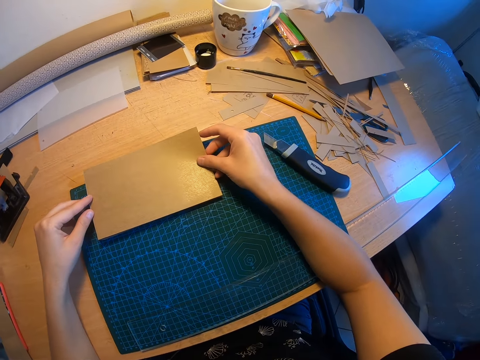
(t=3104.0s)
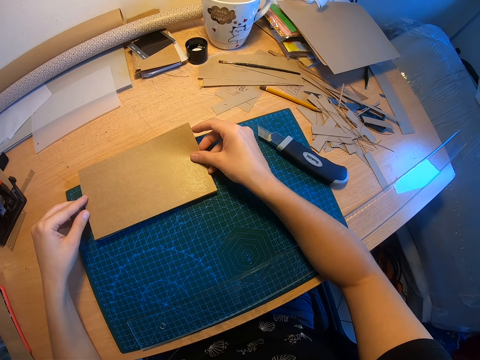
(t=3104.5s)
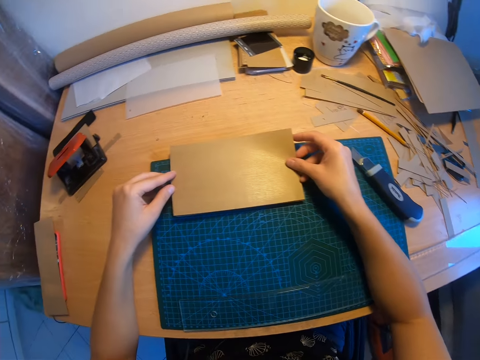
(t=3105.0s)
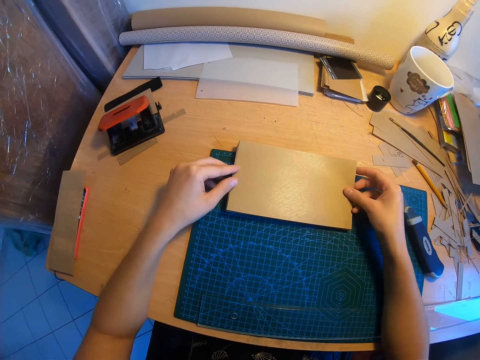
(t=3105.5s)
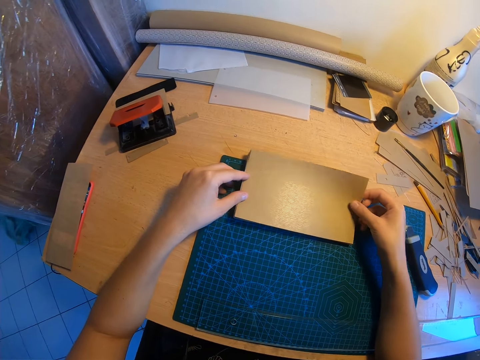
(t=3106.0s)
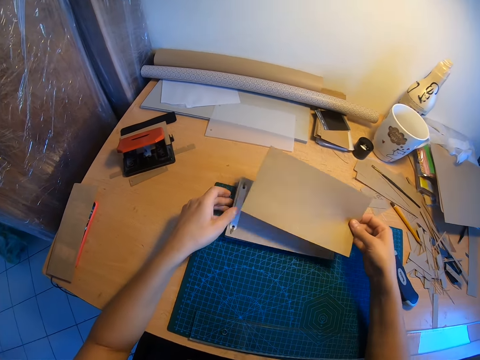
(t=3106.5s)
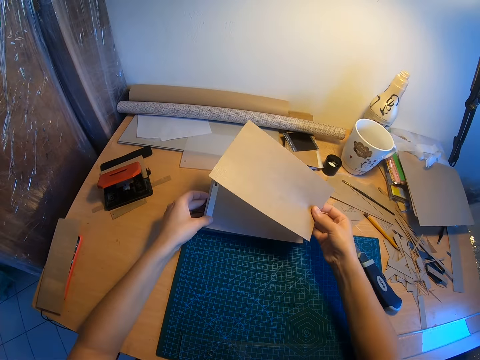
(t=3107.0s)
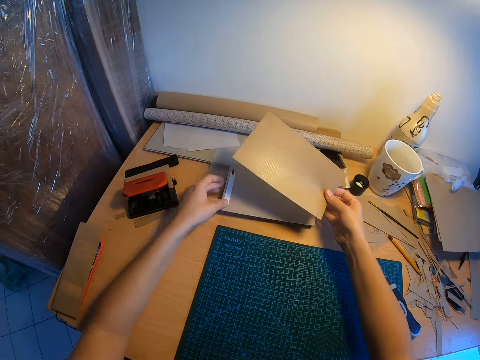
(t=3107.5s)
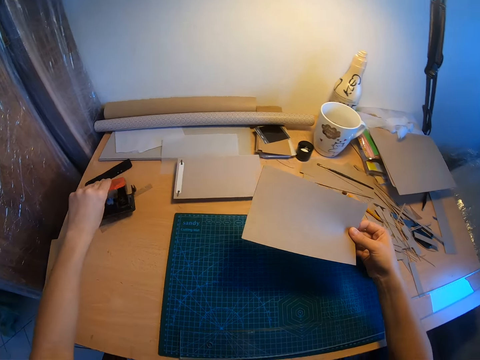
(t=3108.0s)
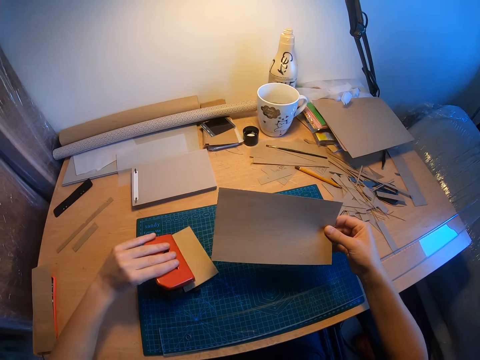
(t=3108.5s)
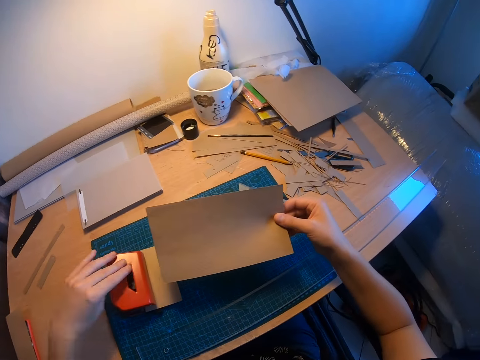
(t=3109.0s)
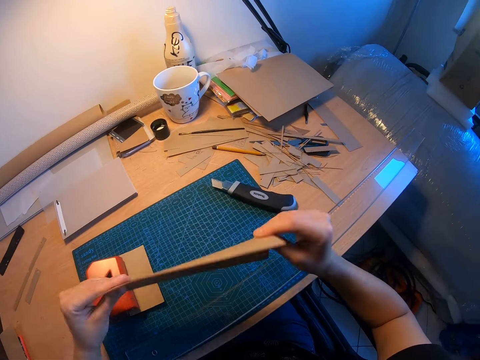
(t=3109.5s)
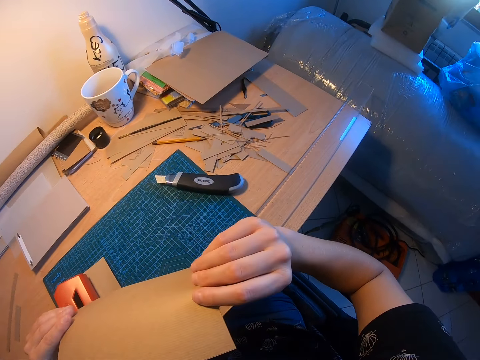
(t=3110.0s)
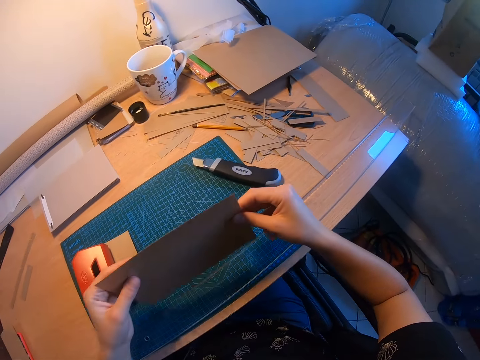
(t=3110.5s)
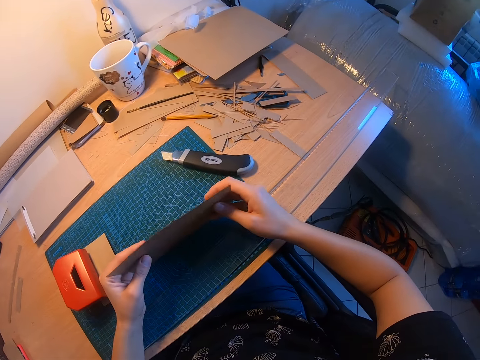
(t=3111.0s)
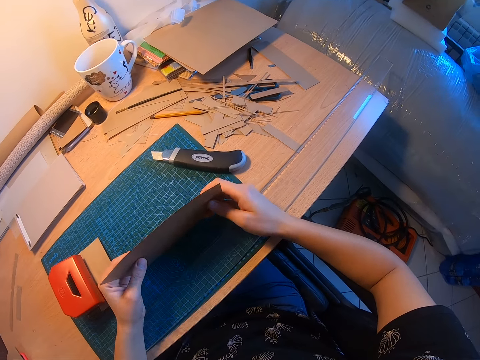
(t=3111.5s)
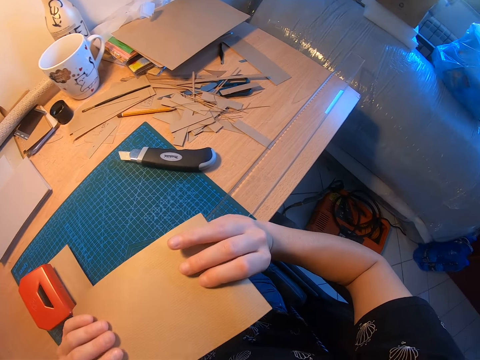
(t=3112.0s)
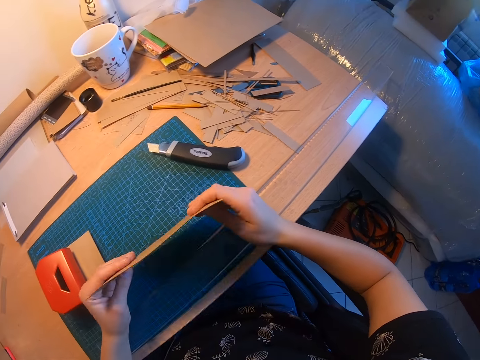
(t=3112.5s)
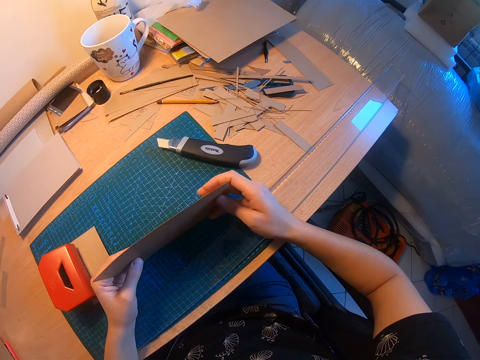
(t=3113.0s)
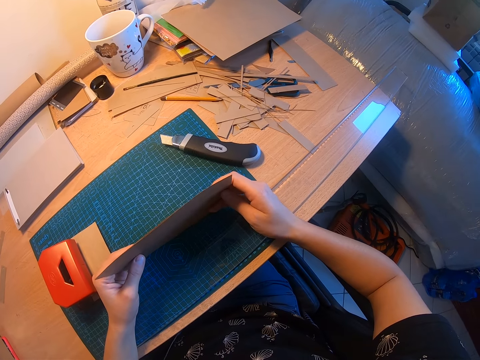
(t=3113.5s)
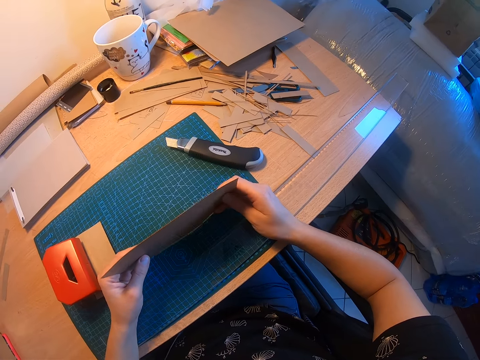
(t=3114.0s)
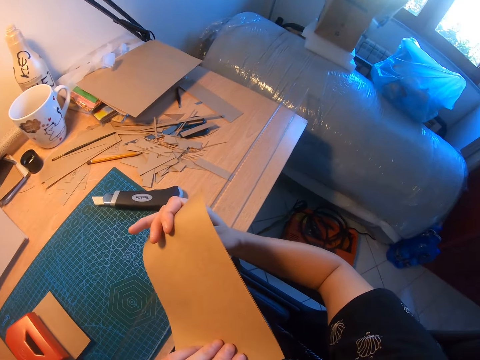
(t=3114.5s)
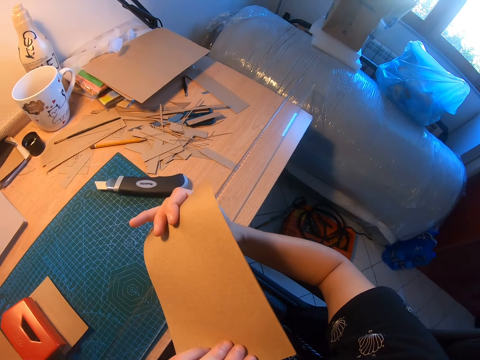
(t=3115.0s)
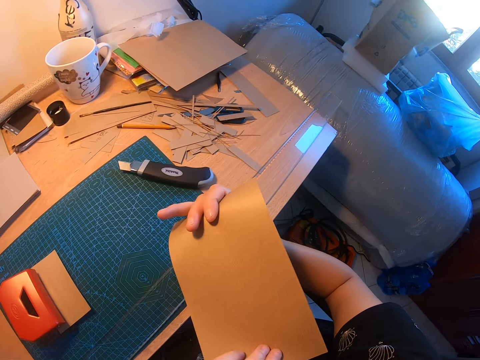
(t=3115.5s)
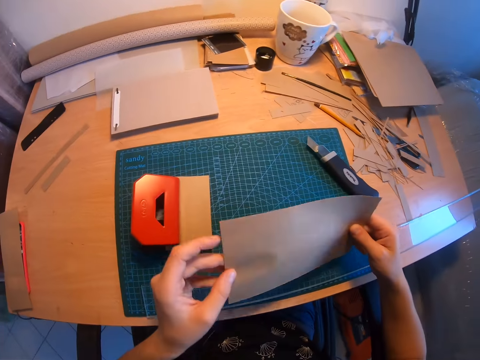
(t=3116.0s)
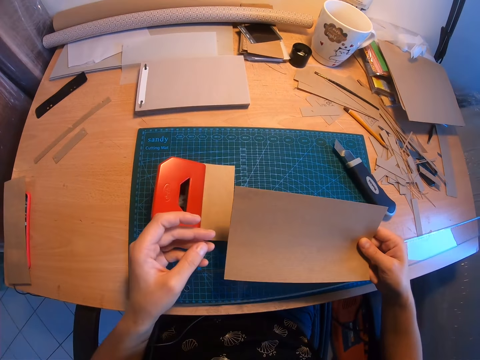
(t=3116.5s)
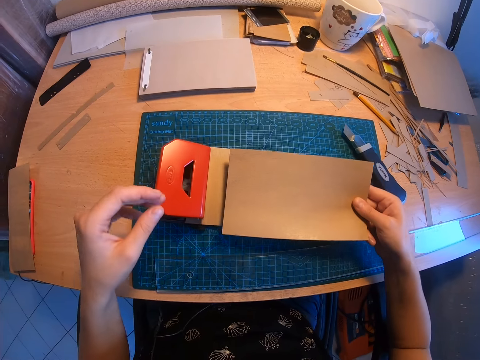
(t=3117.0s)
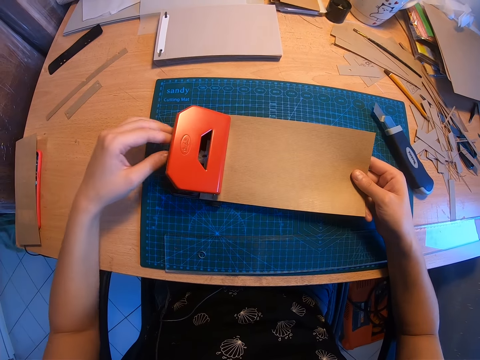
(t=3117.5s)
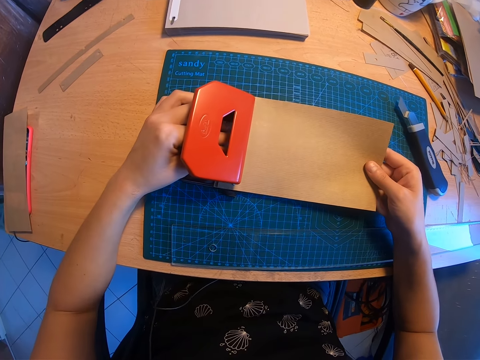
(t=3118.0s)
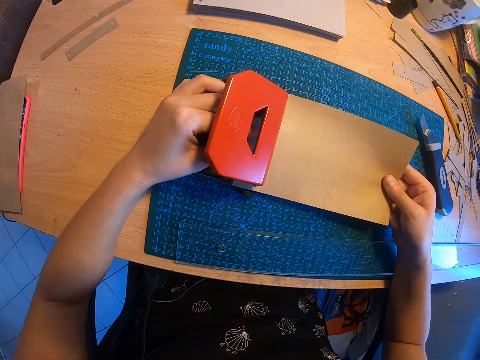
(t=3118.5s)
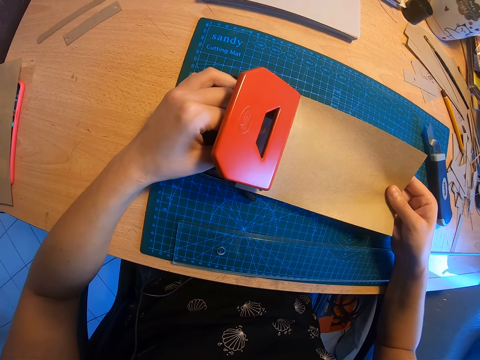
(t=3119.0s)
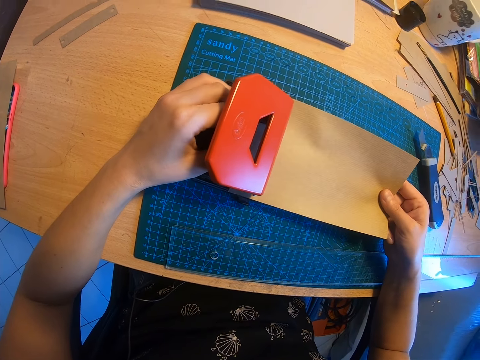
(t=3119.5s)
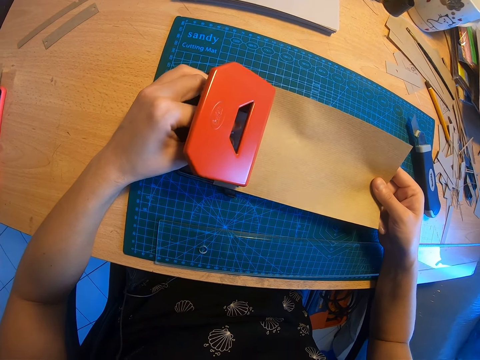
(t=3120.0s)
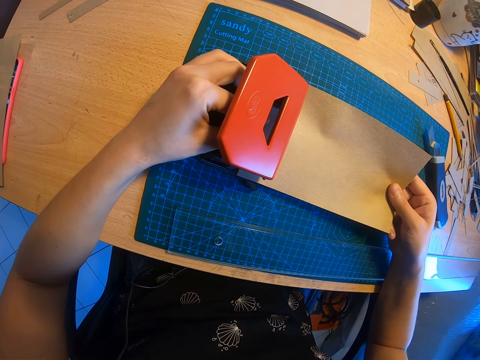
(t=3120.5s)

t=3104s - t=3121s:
The camera wearer glances at the right side of the table. They fix a piece of paper on the writing booklet. They remove the pieces of paper from the top of the jotter again. They move the jotter to the side of the paper roller. They take a perforator or punching machine from the left side of the table. They drop the perforator close to the rule. They examine the pieces of paper they are holding. They arrange the pieces of paper on the table again. They examine the pieces of paper again. They arrange the pieces of paper on the table again. They examine the pieces of paper again. They insert the pieces of paper in the perforator.

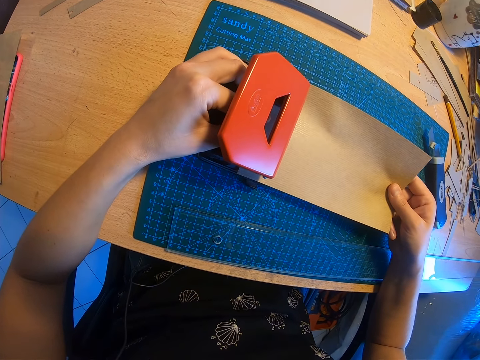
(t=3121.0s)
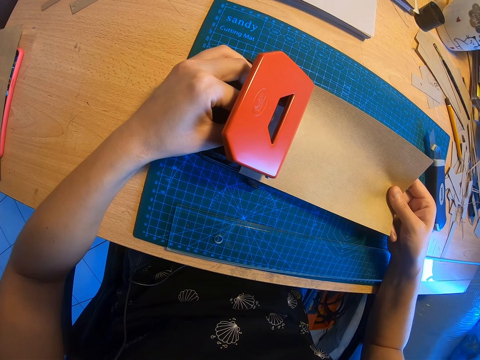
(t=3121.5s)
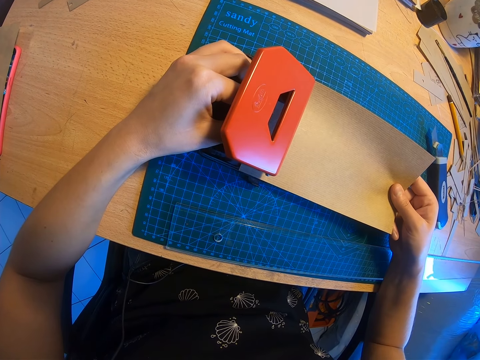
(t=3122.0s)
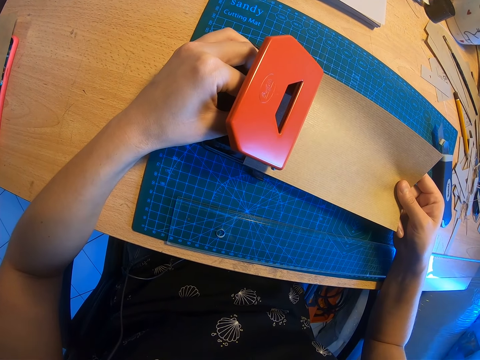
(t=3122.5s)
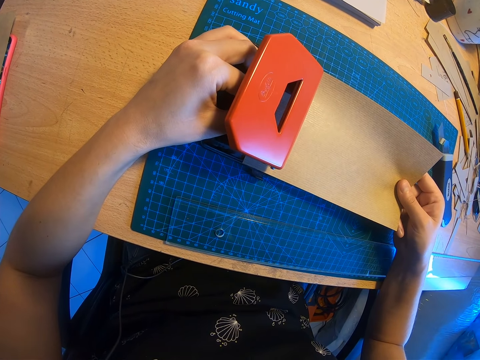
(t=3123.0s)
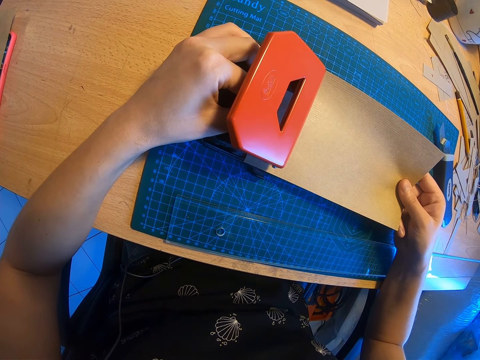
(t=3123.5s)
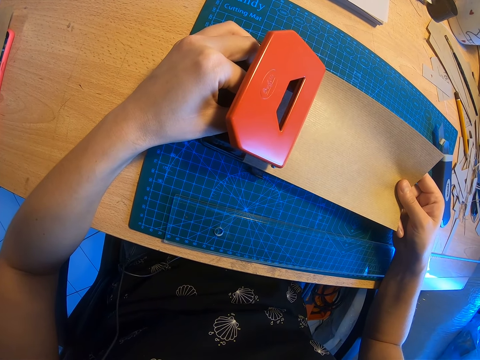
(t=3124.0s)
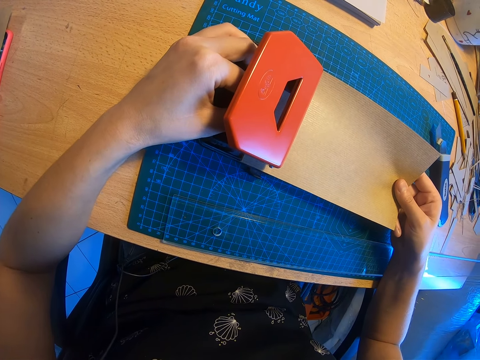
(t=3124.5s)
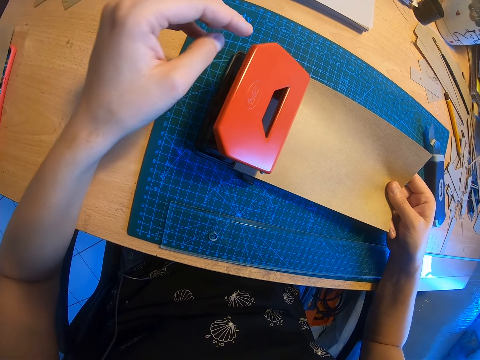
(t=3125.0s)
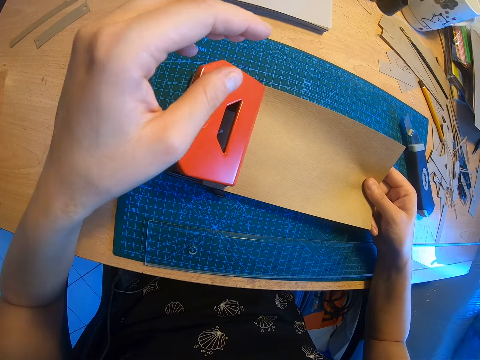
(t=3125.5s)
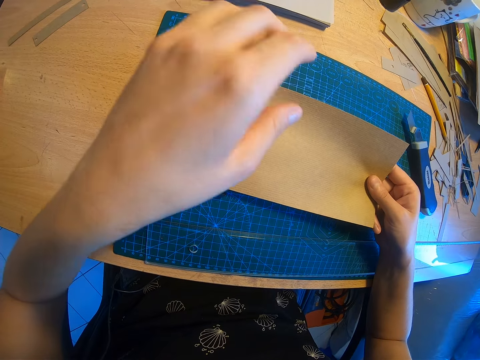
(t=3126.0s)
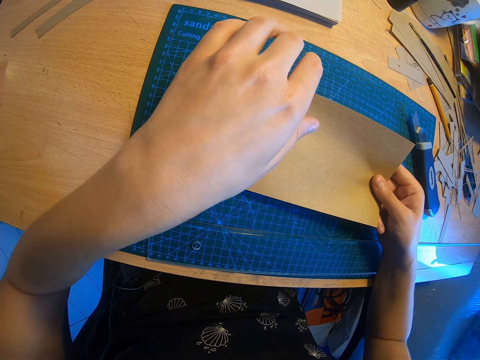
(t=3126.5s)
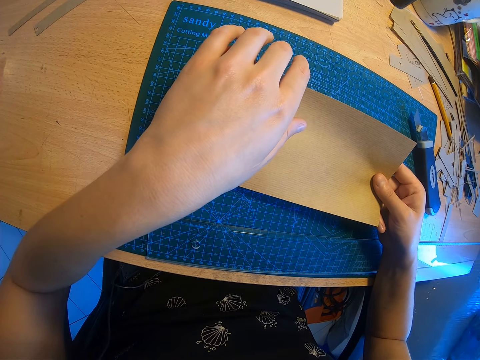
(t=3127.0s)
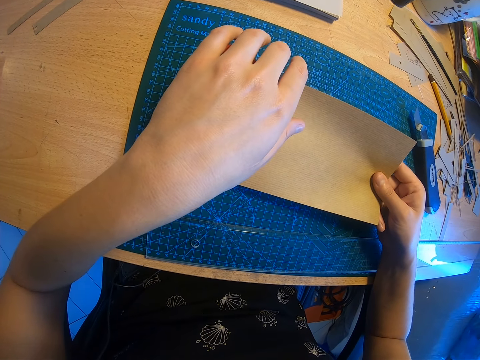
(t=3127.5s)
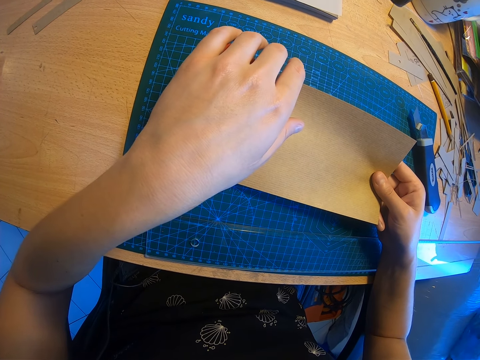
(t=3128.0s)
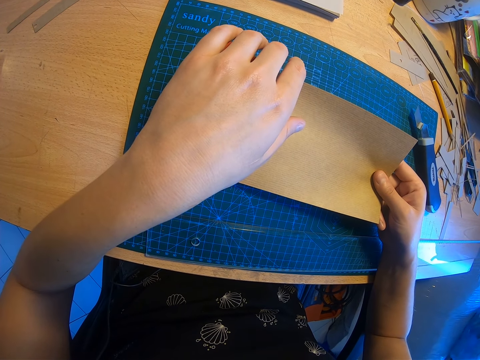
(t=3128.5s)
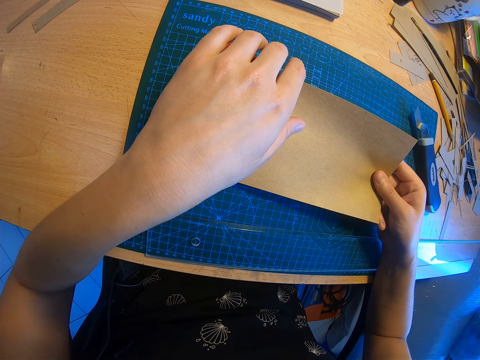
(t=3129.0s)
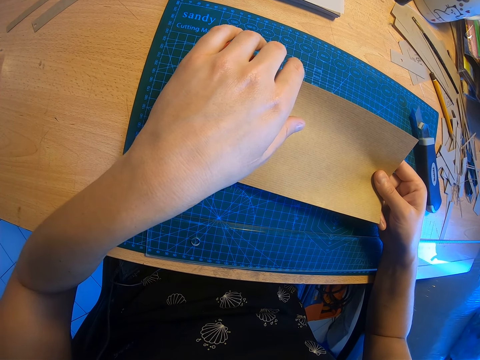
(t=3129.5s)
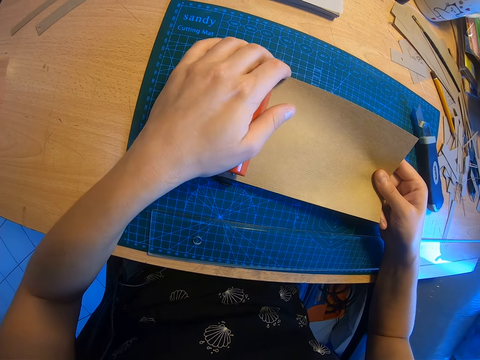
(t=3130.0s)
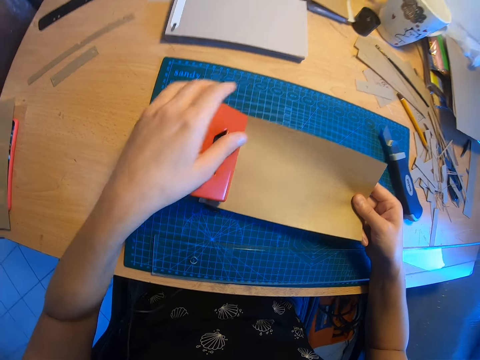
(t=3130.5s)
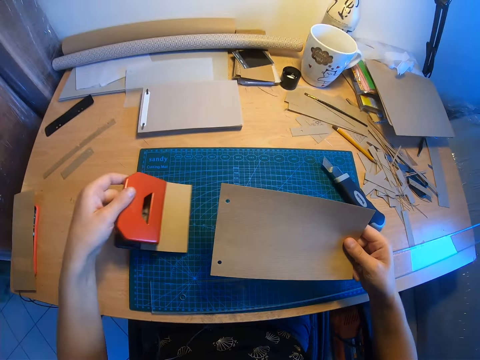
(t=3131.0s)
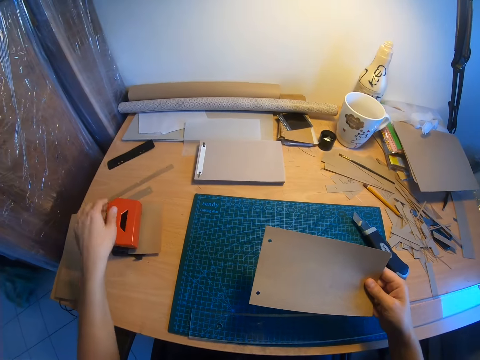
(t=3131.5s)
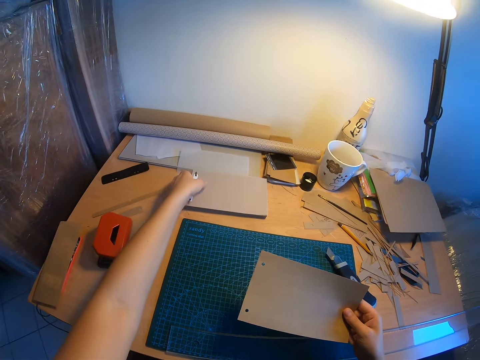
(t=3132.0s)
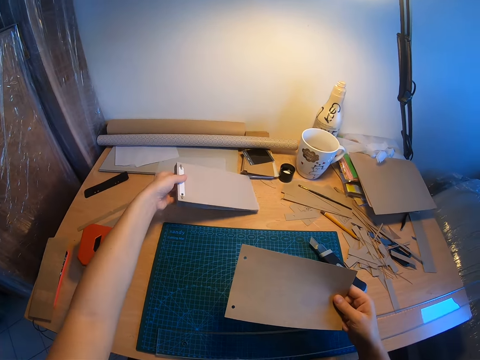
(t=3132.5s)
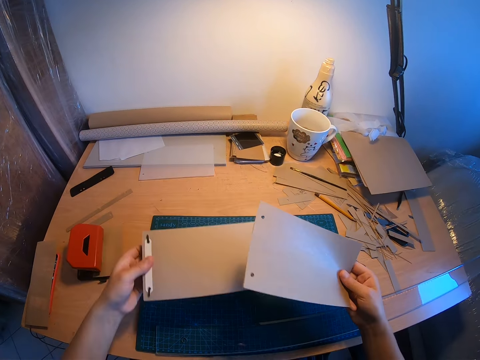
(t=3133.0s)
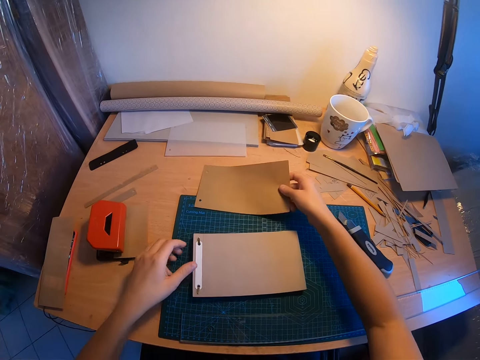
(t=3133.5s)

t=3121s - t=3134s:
The camera wearer aligns a piece of paper on the punching machine or perforator. They perforate the pieces of paper. They remove the pieces of paper from the perforator and move the perforator to the left side of the table. They take the jotter from the table again. They drop the jotter close to the rule. They drop the pieces of paper in front of the book.
